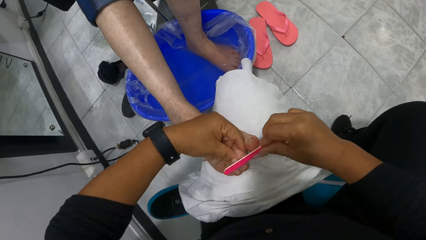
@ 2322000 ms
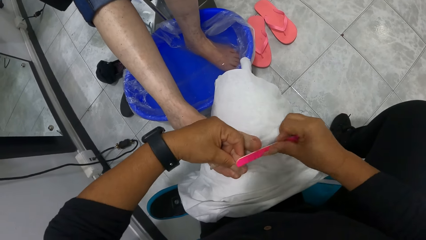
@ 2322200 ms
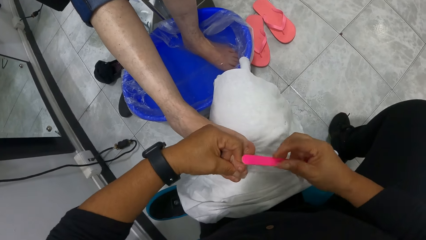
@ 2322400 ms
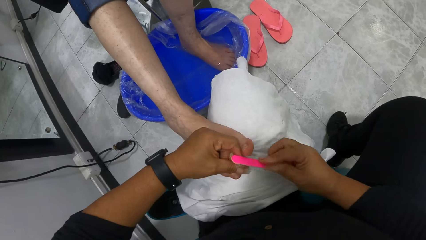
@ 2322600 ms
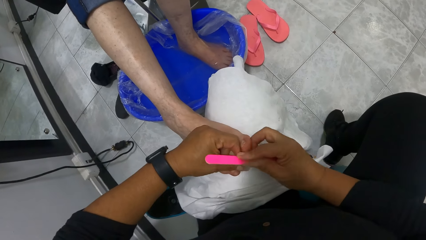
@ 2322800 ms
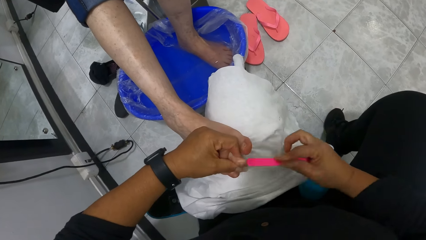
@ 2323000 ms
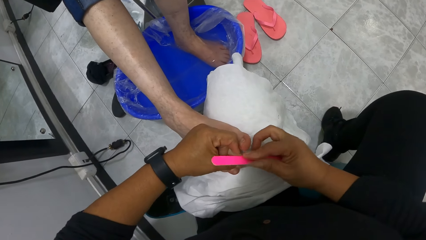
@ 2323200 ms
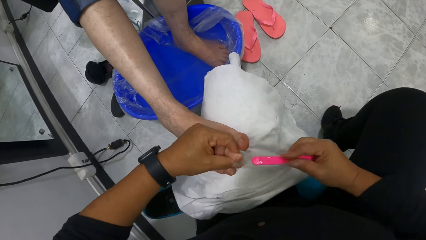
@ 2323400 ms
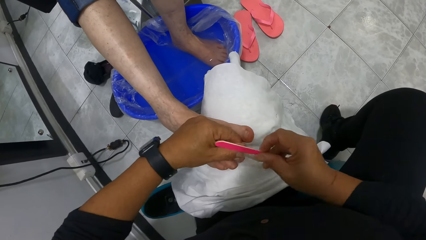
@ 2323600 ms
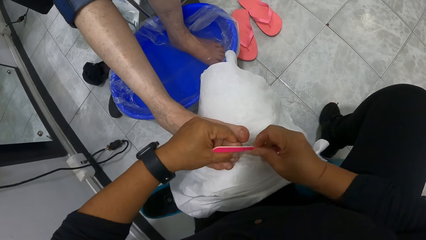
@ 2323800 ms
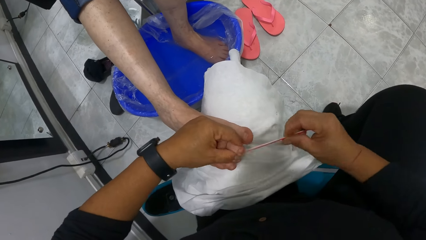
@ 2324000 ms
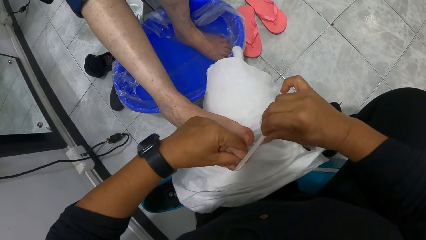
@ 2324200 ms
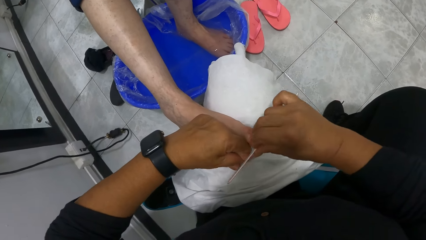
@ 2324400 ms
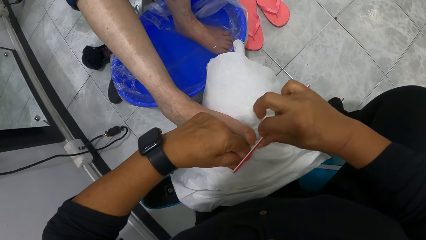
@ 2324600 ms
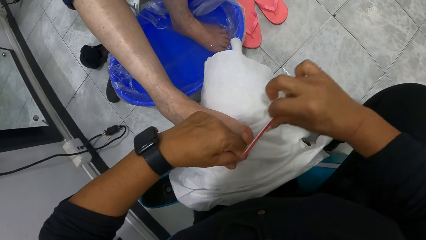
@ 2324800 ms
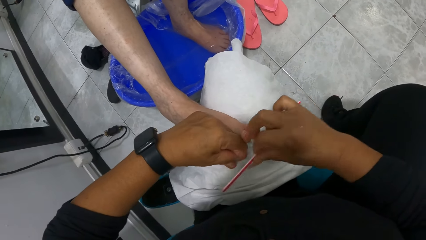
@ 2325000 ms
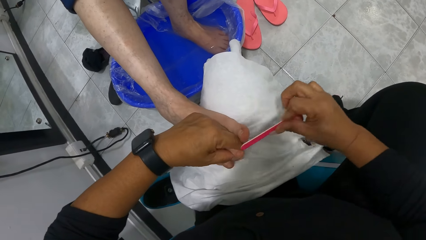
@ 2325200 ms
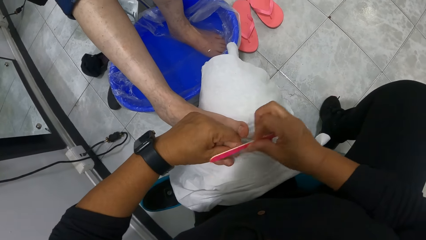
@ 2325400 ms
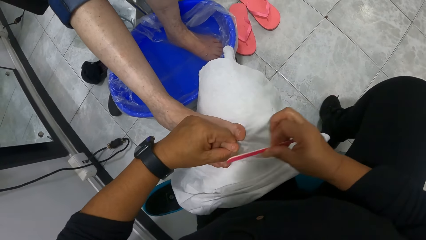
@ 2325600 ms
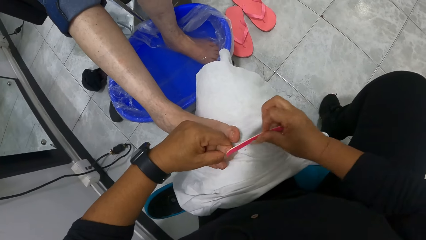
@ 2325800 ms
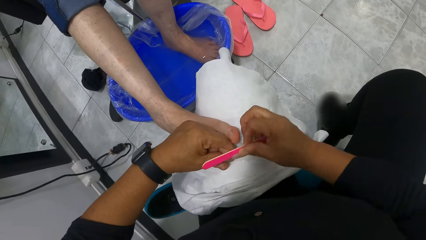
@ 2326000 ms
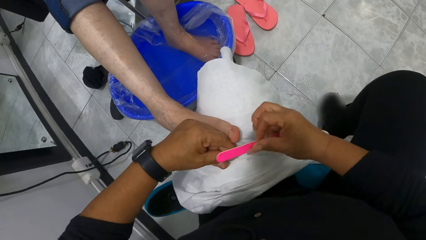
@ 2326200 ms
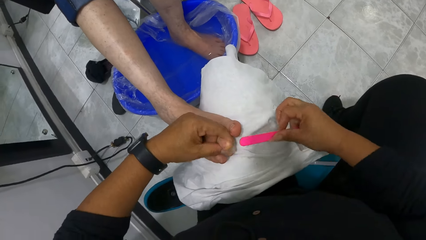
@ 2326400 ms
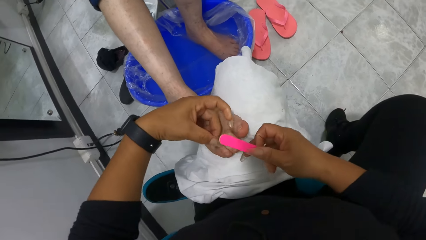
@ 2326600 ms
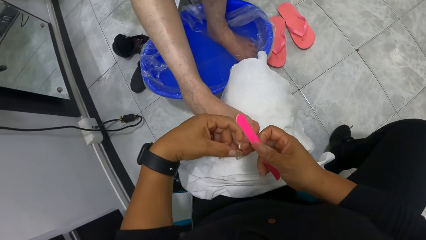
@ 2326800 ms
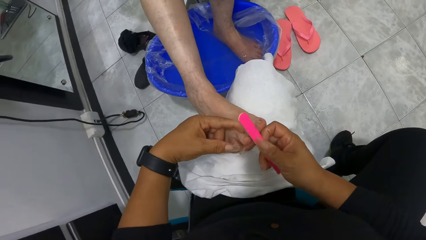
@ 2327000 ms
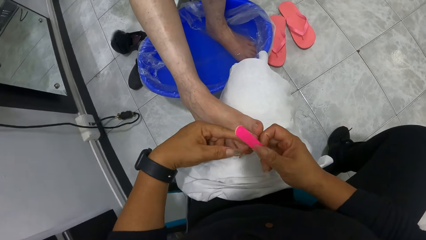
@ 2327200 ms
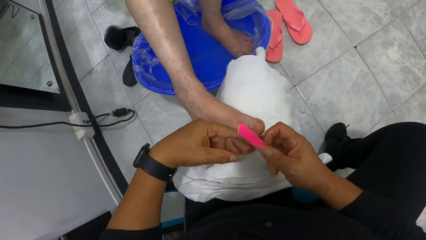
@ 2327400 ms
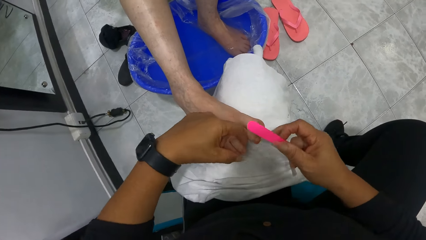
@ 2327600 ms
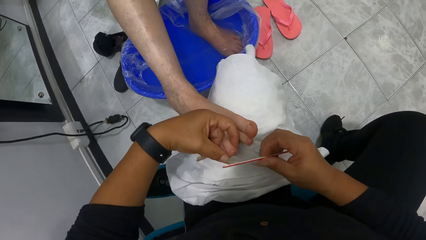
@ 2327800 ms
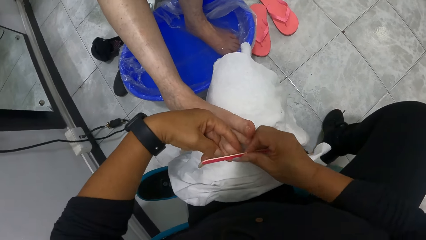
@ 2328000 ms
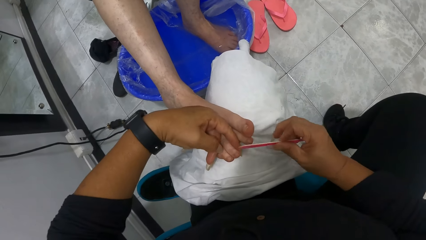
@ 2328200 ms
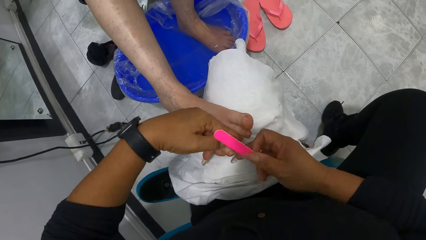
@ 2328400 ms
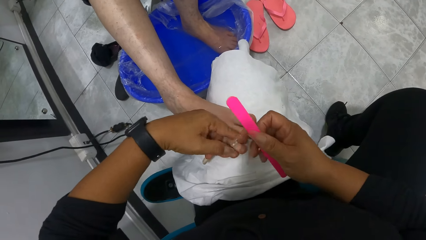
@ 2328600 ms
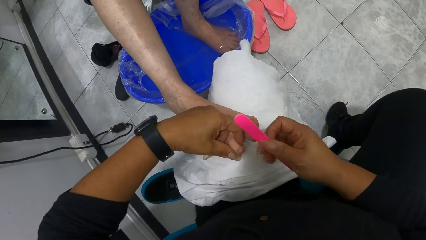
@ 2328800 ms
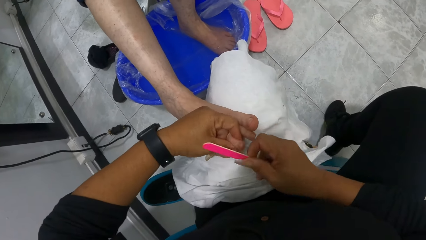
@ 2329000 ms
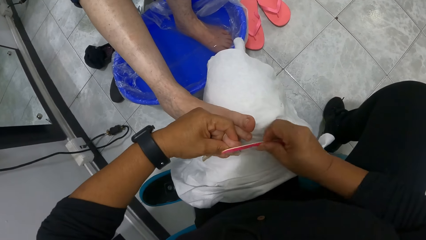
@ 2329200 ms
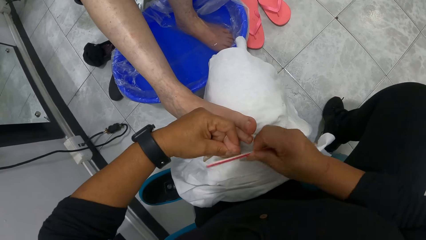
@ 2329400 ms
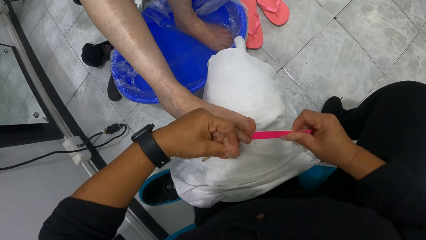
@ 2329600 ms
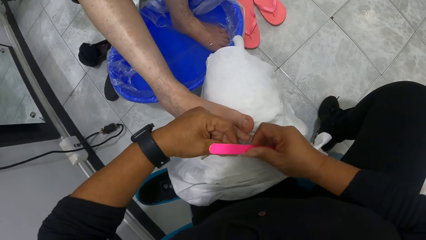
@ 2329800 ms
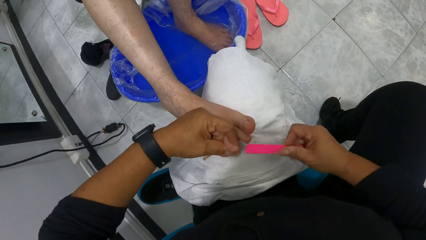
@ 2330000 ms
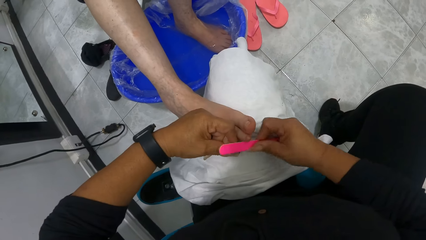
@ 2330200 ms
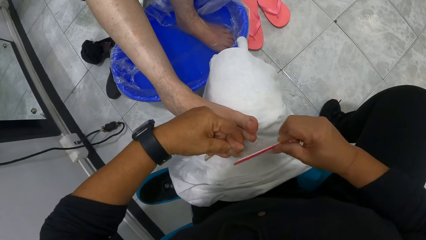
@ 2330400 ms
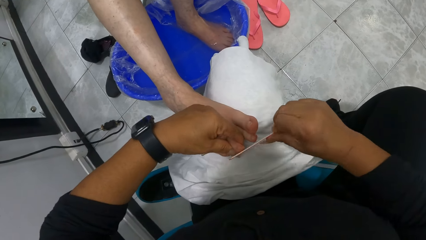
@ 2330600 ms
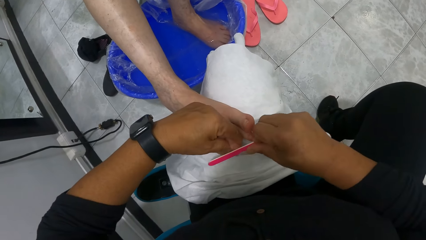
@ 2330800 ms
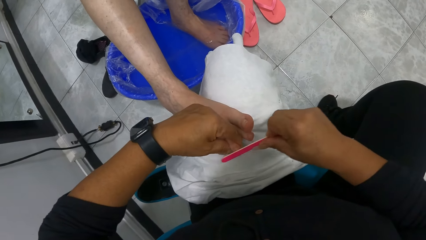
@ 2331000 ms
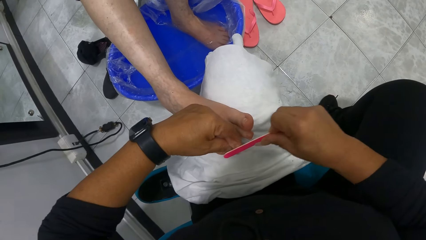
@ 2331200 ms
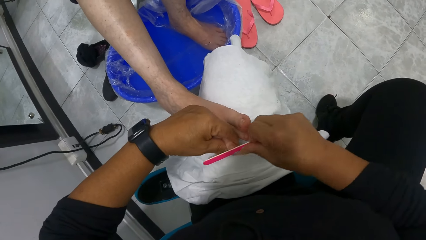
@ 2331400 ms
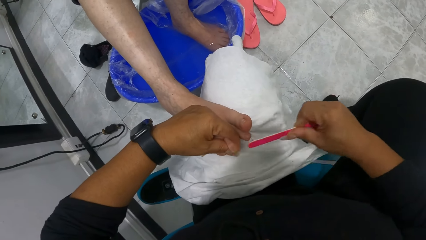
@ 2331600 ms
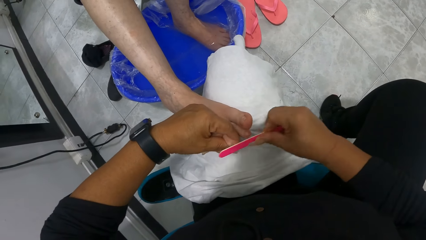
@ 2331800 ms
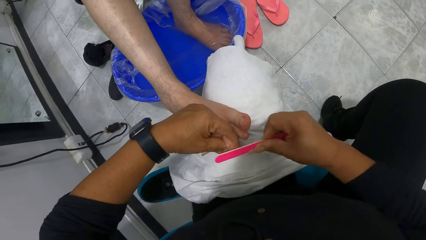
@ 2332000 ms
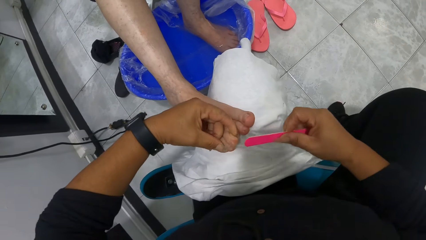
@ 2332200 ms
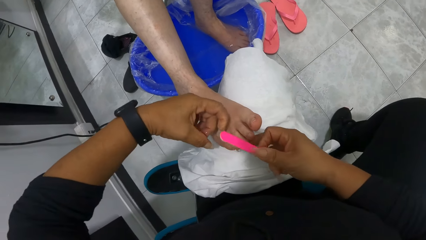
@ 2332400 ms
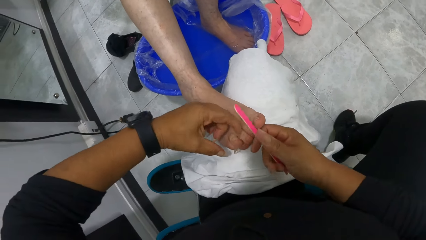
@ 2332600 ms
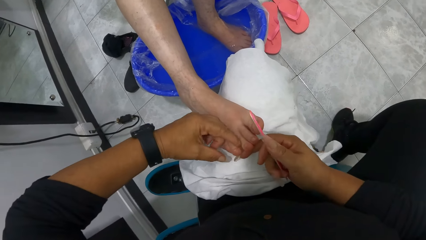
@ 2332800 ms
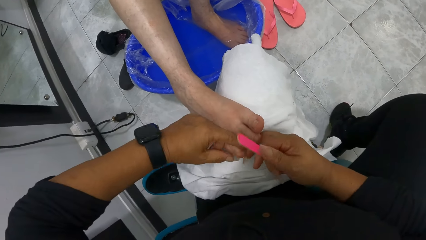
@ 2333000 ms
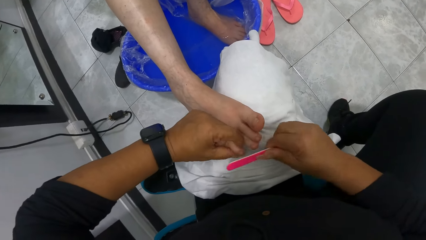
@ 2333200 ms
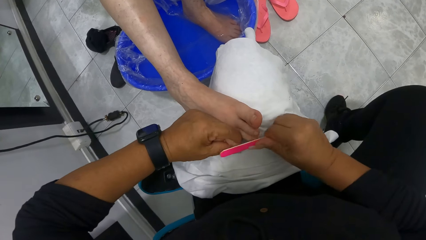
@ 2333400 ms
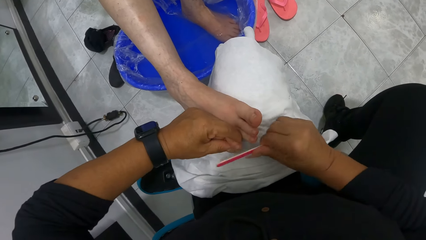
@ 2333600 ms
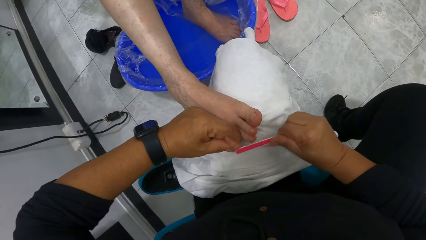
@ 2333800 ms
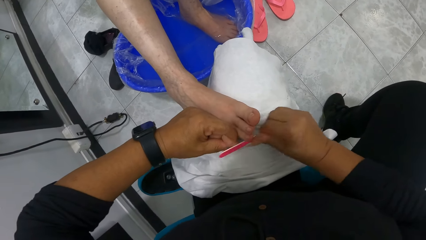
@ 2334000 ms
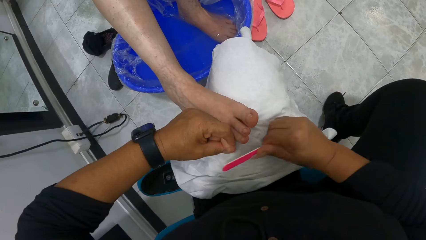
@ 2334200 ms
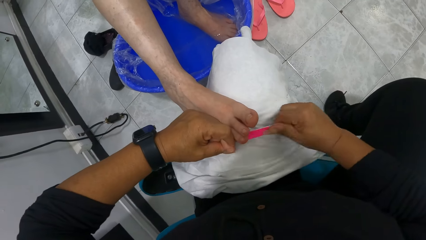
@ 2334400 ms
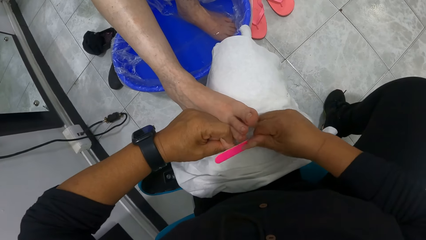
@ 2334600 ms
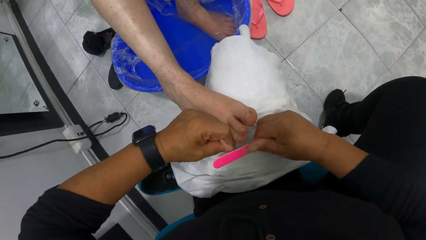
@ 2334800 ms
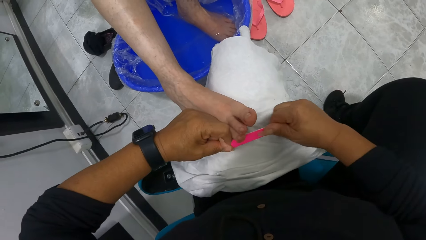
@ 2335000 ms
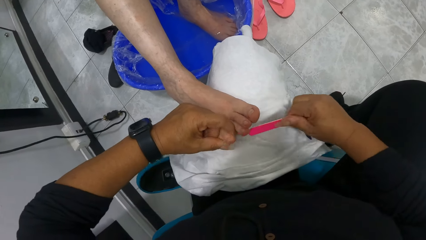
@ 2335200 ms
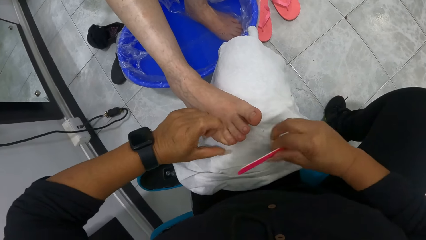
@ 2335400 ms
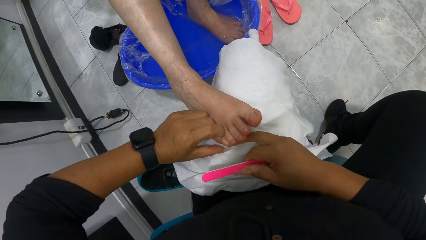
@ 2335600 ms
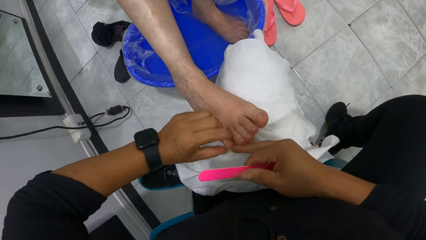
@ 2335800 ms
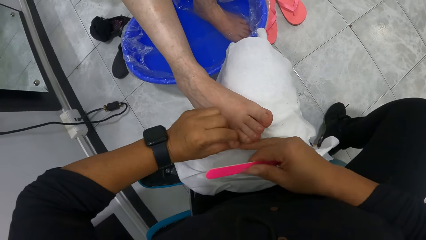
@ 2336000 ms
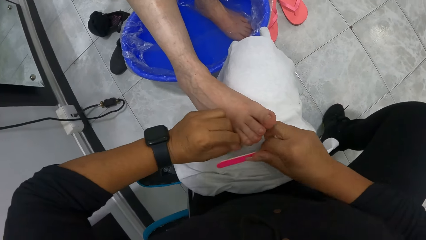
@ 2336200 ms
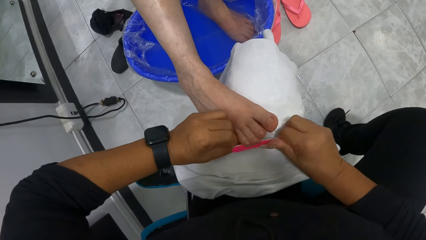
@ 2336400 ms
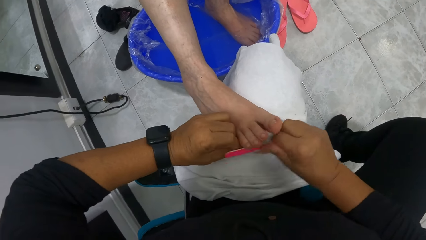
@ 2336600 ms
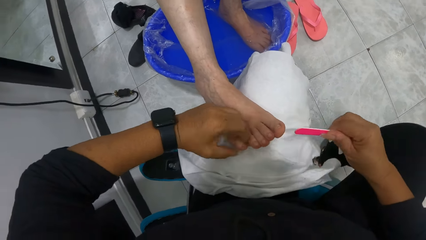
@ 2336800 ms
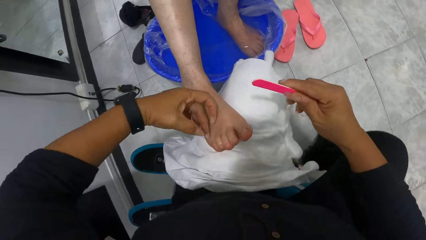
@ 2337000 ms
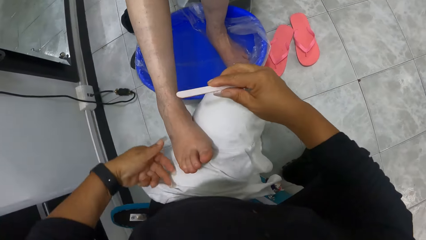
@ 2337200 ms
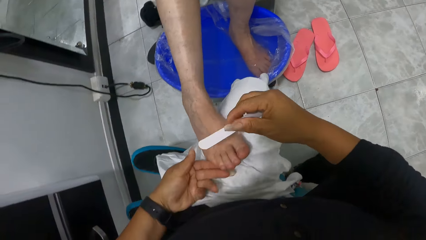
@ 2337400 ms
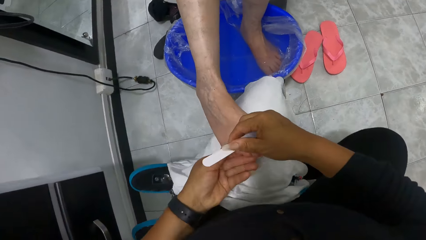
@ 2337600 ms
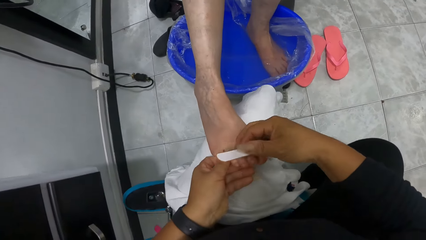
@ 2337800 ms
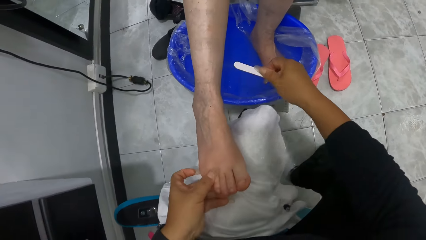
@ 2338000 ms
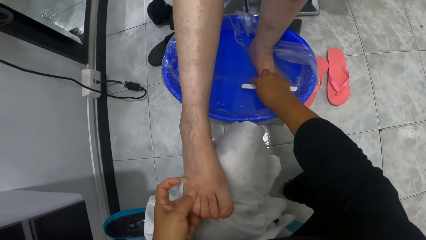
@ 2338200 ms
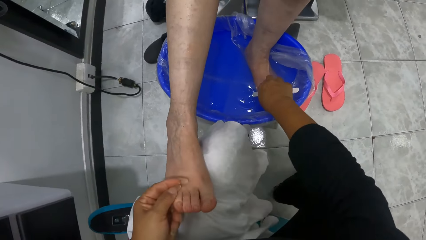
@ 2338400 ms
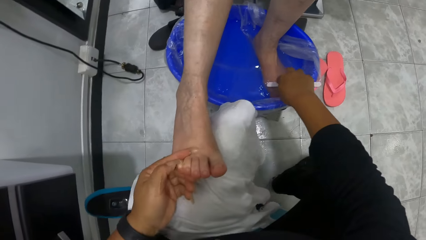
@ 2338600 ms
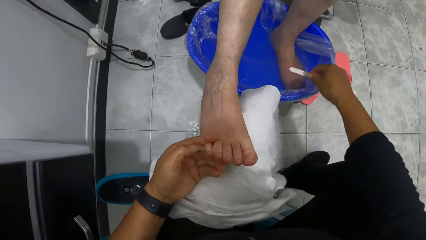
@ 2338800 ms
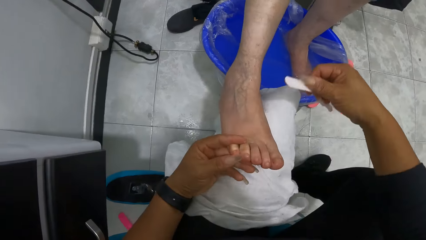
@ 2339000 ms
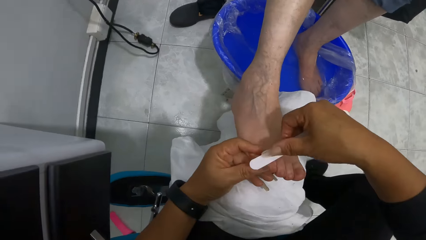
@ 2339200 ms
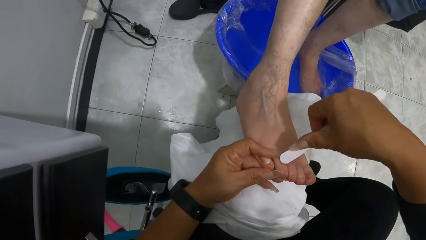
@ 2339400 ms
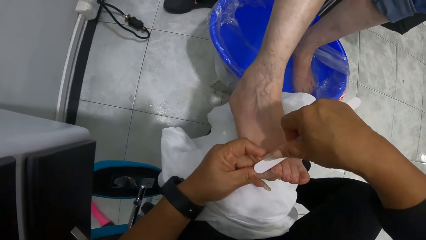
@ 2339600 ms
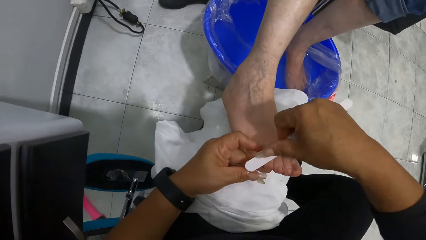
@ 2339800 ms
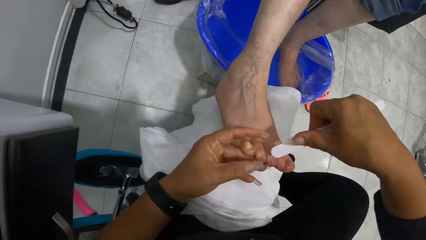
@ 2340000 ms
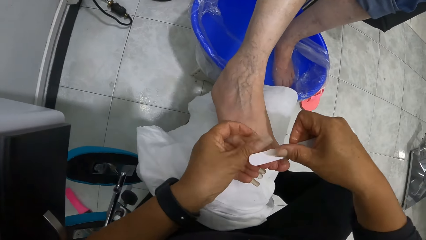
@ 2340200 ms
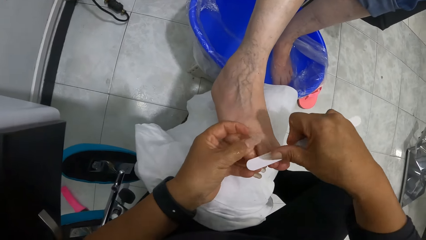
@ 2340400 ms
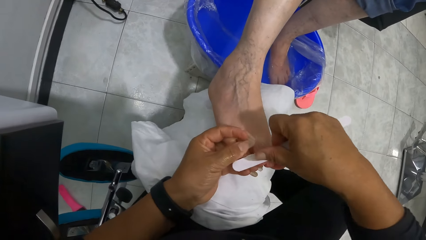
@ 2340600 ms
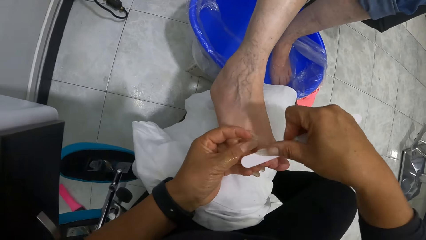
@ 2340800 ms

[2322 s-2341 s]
The camera wearer files a nail on the woman's right foot with the nail file in her right hand. She files it repeatedly. She dips the nail file in her right hand into the bowl of water on the salon floor. She files the nail on the woman's right foot with the nail file in her right hand. She files it again.
